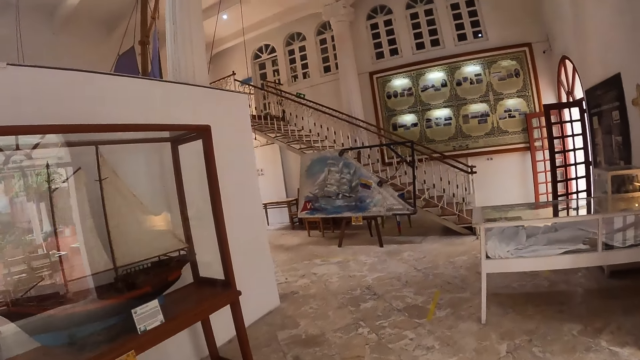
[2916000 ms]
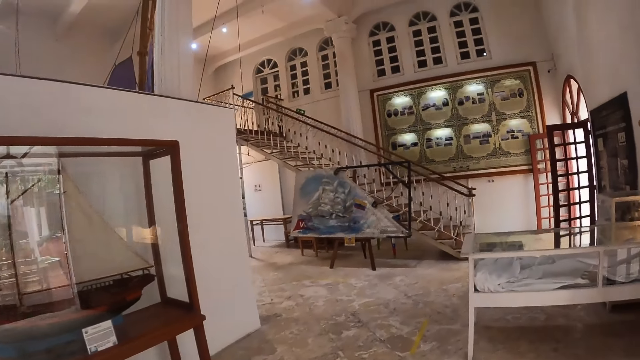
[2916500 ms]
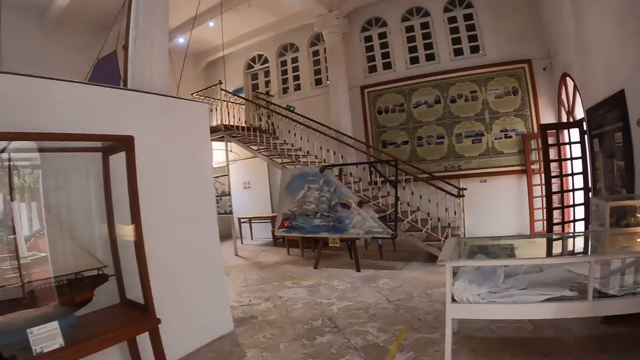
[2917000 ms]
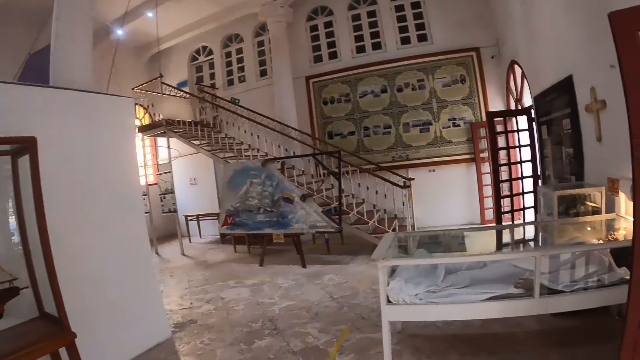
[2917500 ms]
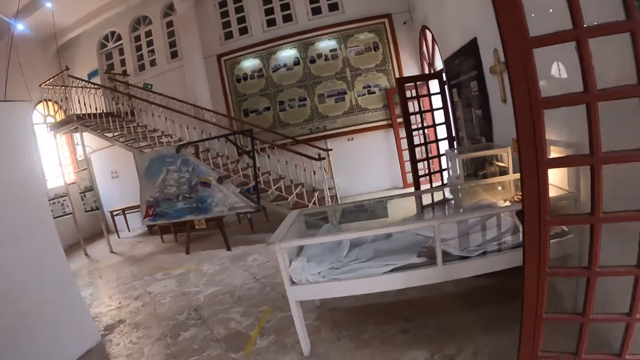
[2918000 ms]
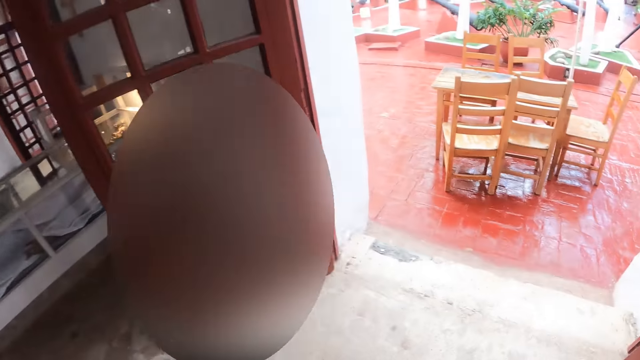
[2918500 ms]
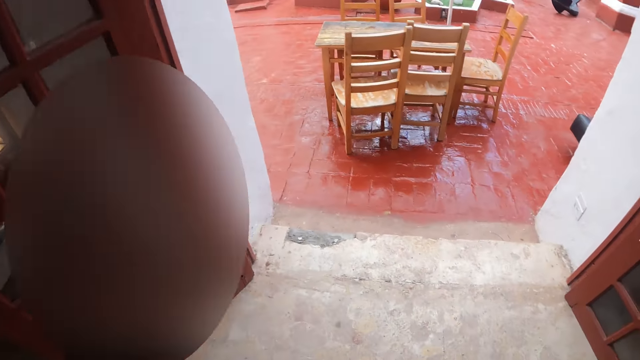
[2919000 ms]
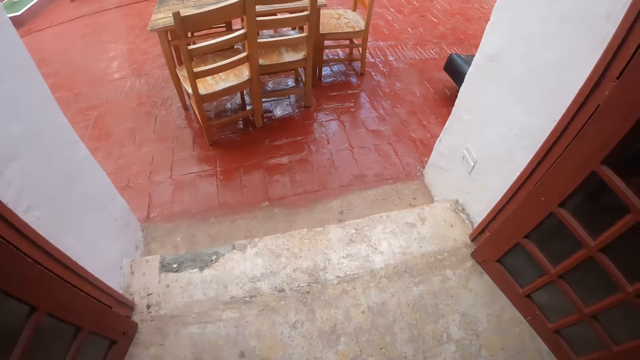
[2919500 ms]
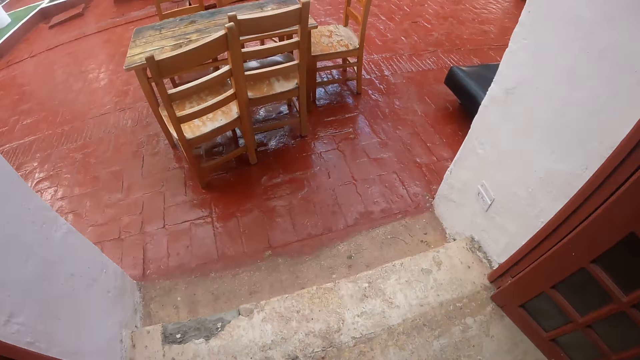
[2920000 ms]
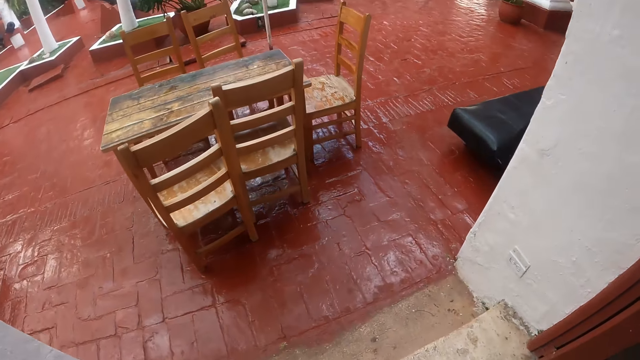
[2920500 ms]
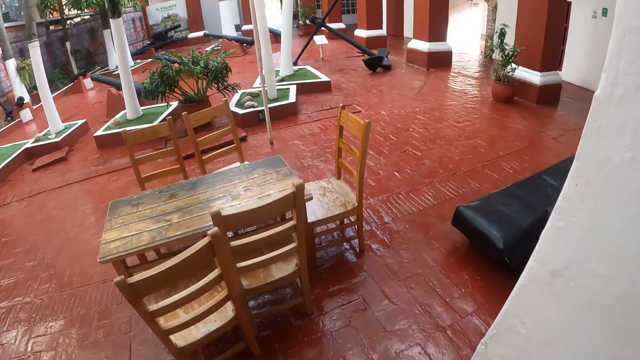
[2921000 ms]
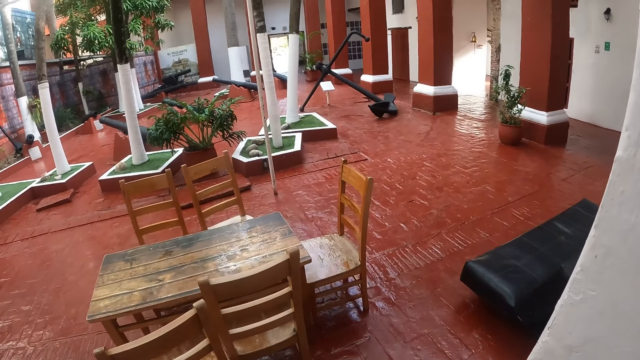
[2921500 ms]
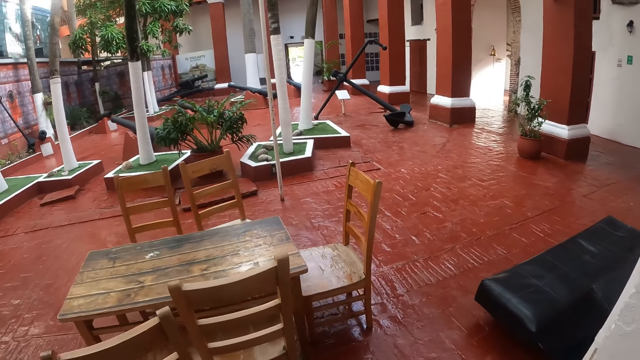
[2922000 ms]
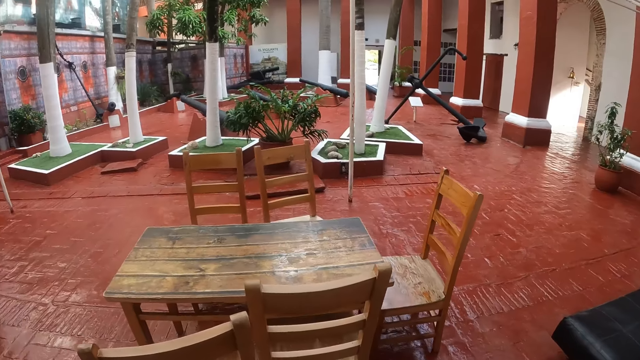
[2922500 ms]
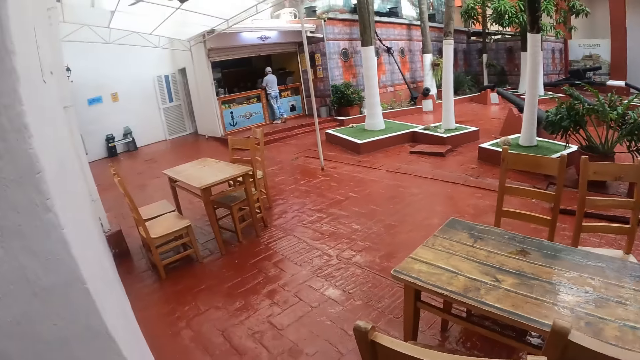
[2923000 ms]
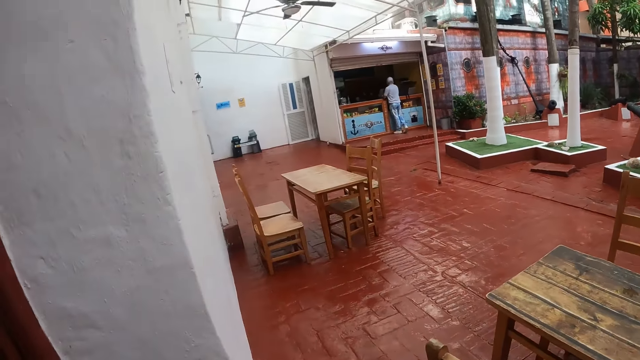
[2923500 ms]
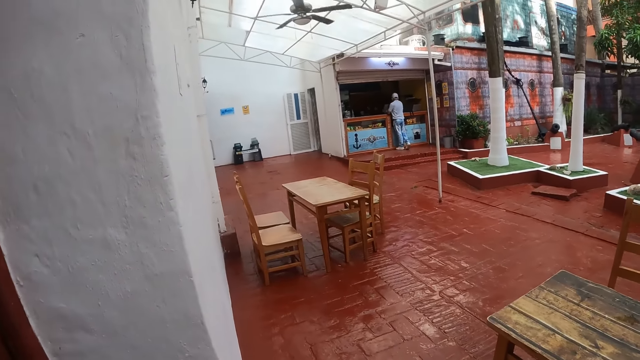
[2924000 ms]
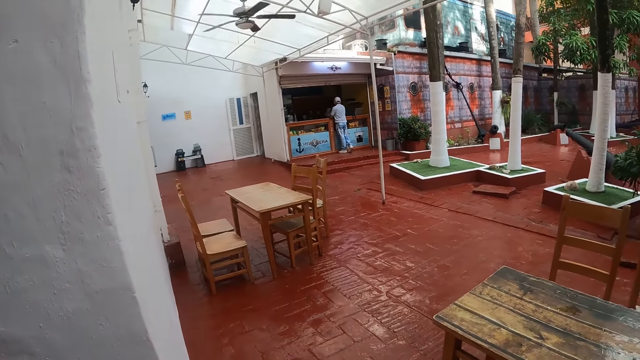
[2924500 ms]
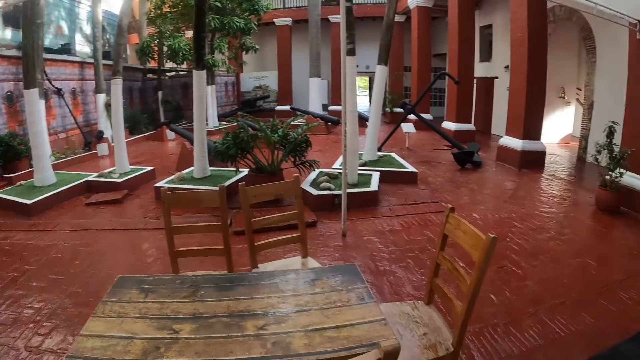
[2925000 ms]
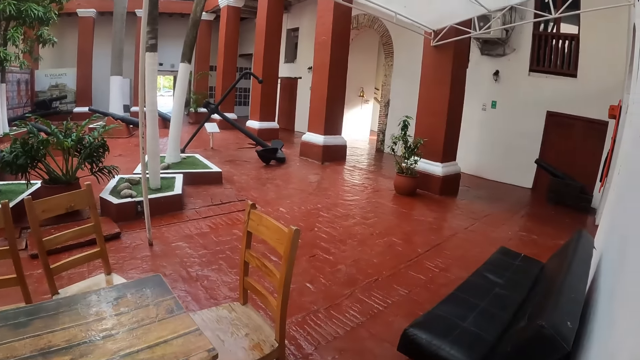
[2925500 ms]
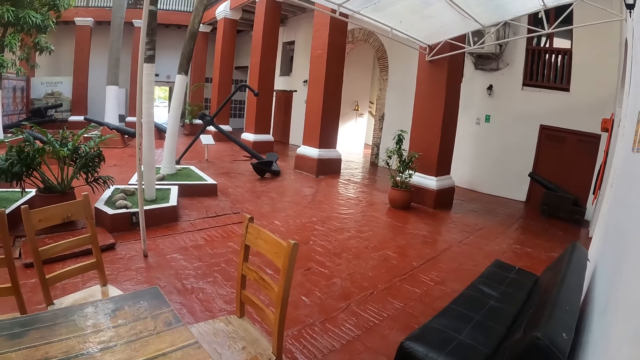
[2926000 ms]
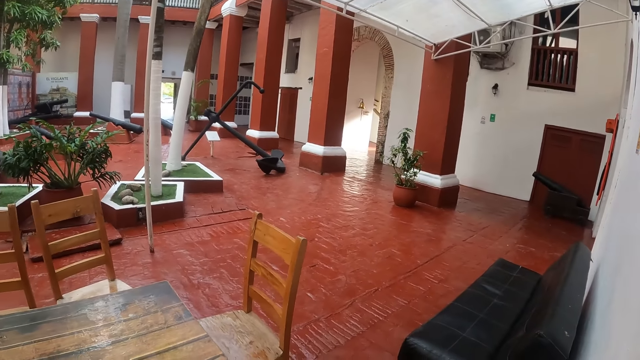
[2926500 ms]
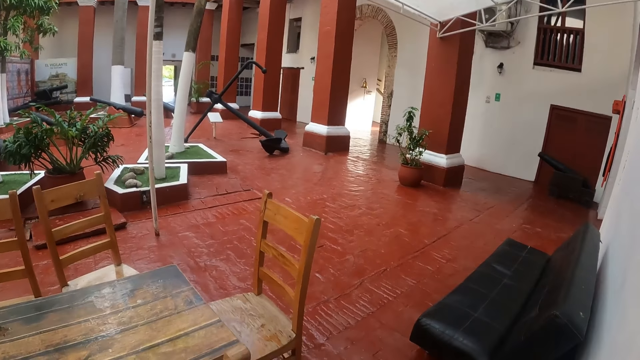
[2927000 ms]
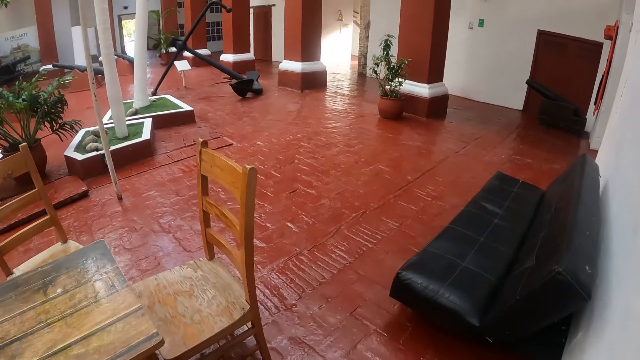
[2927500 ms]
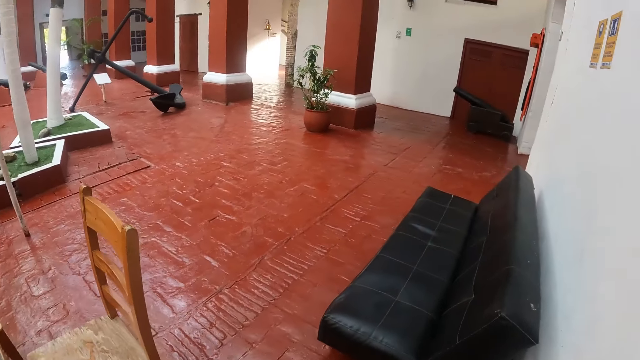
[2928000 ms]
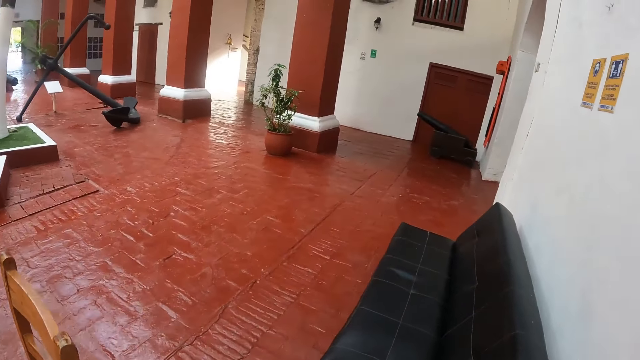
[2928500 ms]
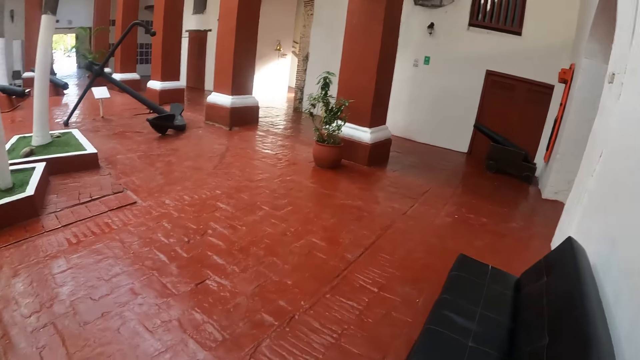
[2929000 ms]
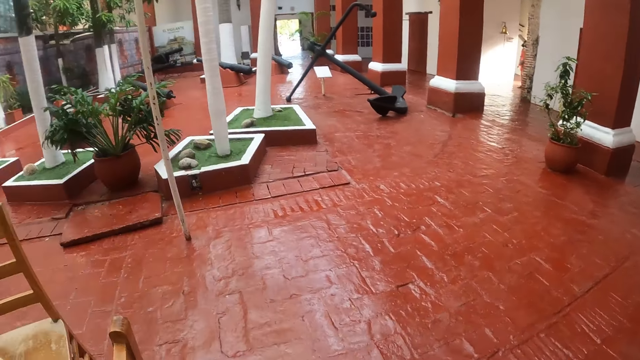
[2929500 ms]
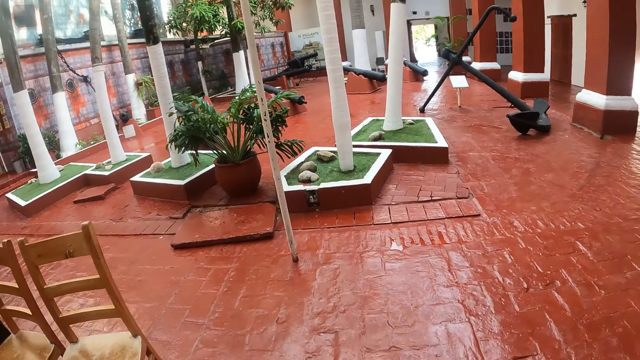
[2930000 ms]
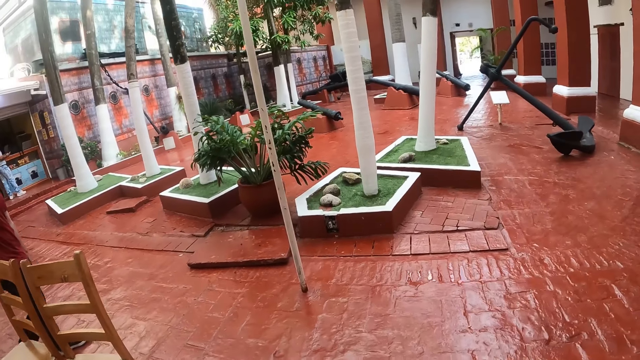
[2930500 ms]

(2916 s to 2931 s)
The camera wearer walks out of the room. They walk around the room. They look around. They walk around.

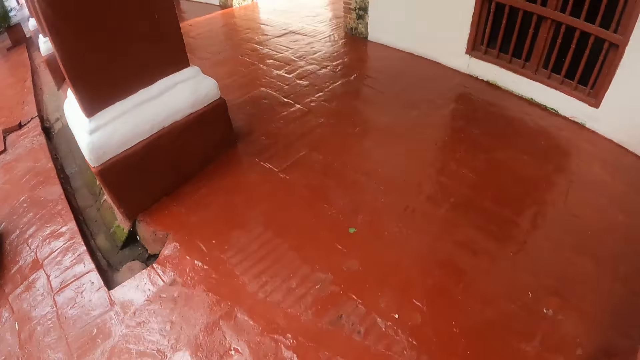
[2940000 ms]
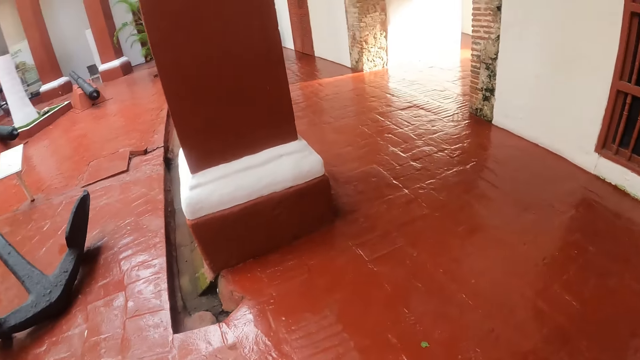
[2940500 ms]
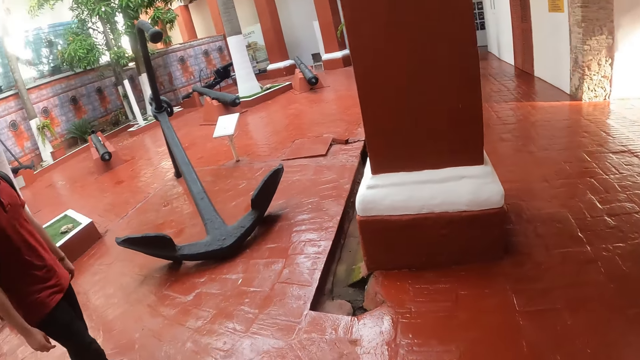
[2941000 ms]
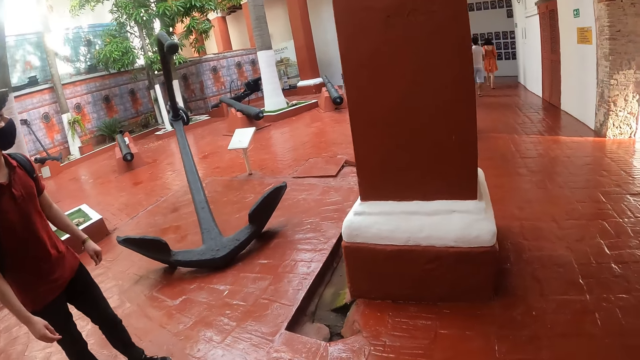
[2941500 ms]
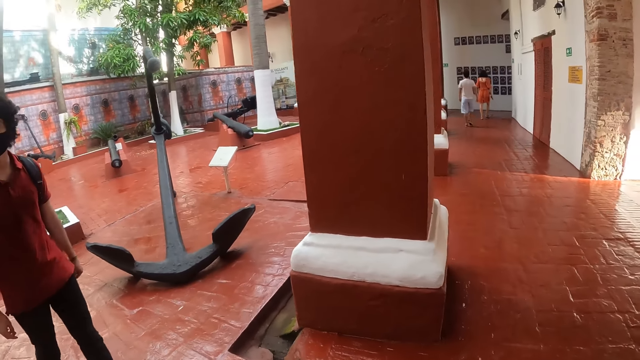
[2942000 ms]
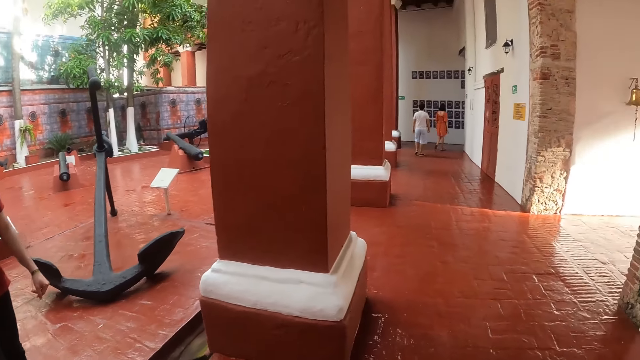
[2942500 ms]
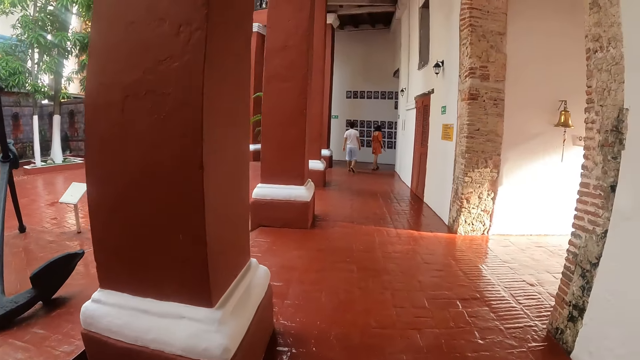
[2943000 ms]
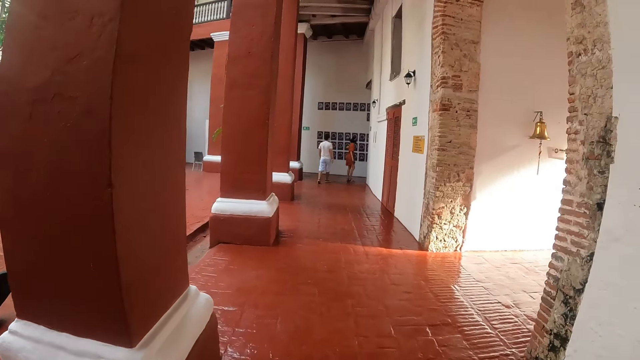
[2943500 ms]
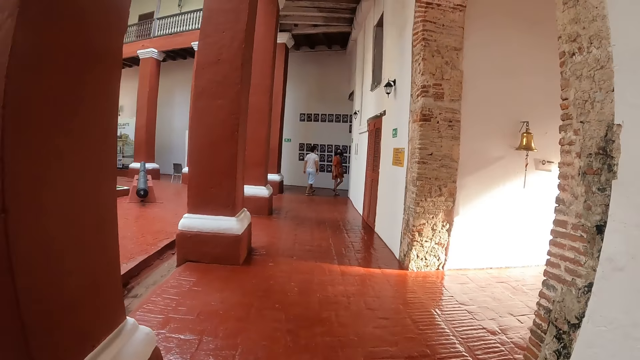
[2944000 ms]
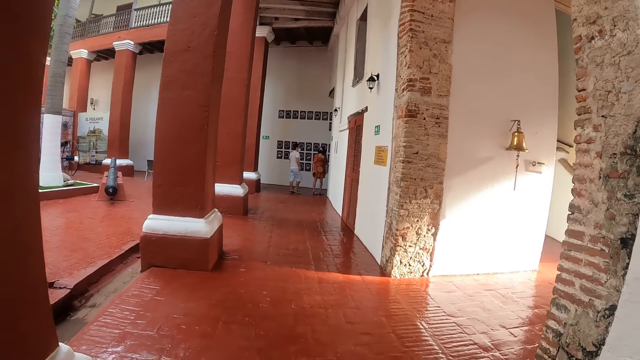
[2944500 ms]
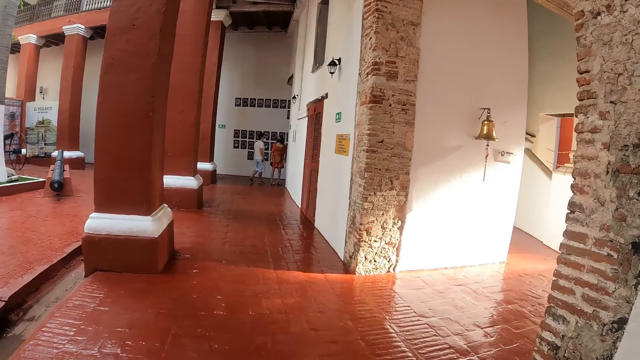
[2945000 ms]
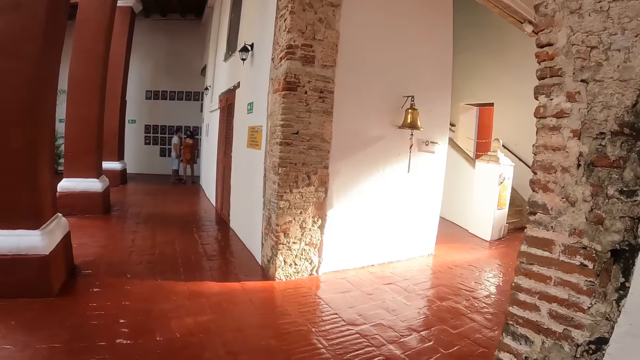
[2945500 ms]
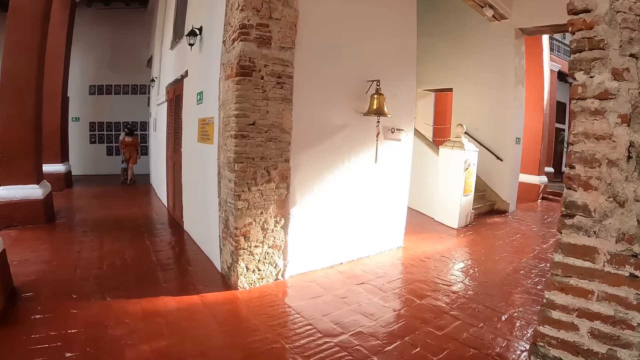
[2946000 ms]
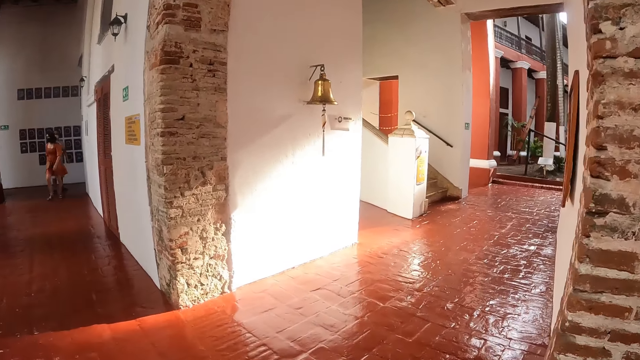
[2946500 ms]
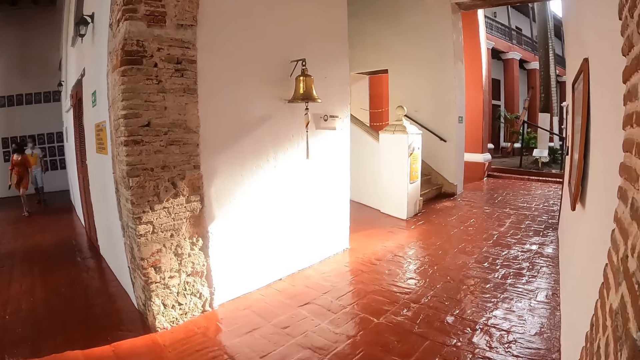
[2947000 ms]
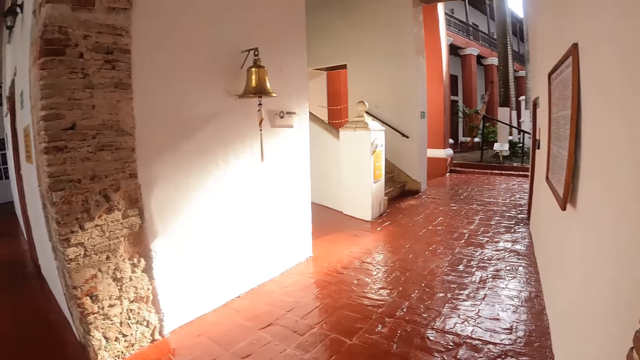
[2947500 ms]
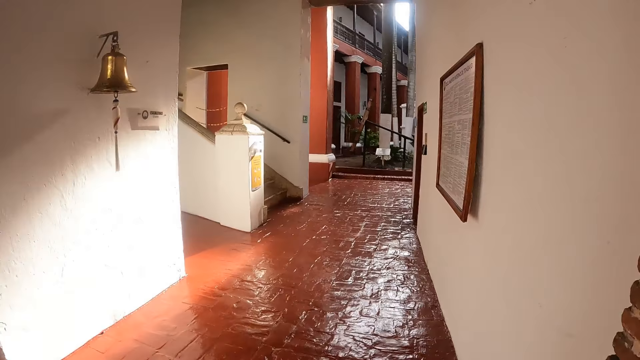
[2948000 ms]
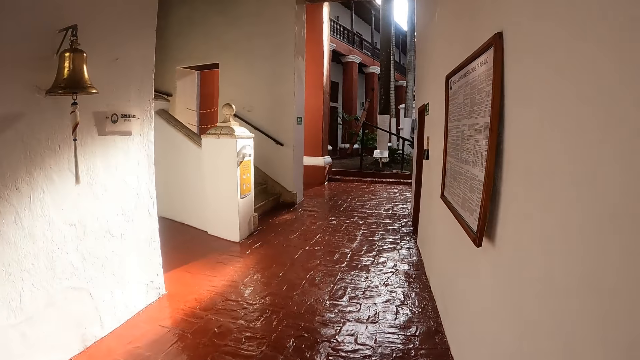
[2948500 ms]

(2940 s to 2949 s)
A man walks around the room. The camera wearer walks around the room.
